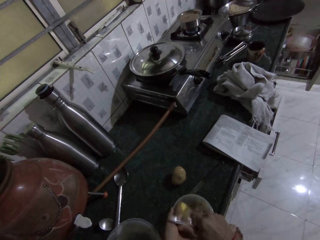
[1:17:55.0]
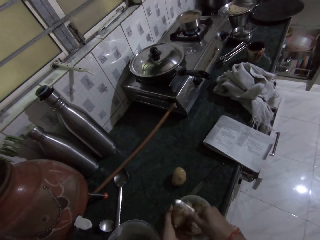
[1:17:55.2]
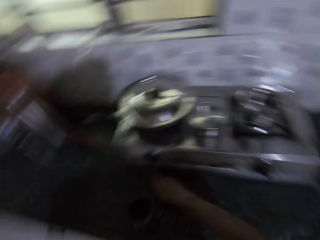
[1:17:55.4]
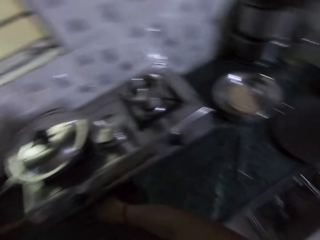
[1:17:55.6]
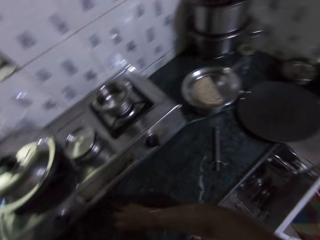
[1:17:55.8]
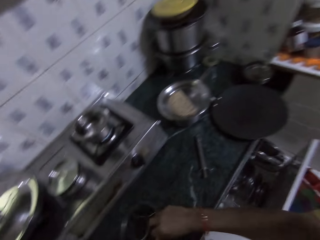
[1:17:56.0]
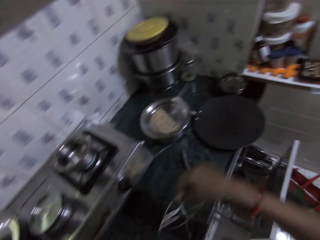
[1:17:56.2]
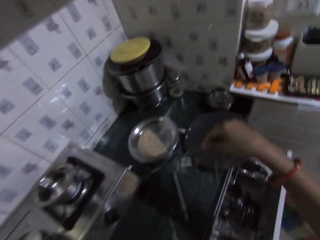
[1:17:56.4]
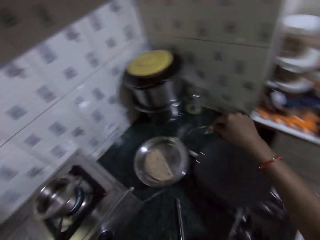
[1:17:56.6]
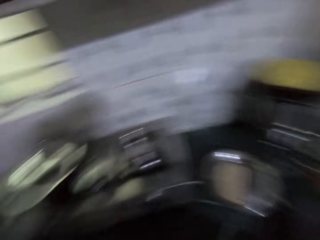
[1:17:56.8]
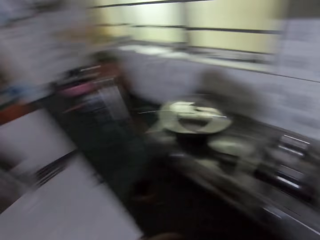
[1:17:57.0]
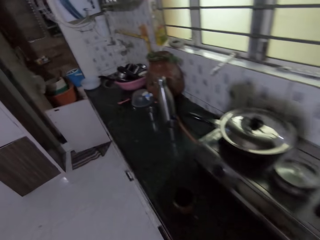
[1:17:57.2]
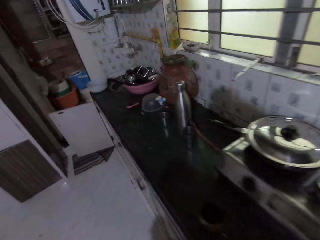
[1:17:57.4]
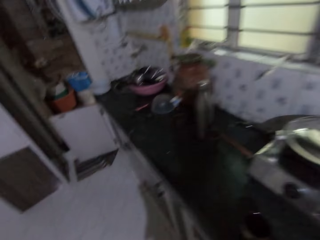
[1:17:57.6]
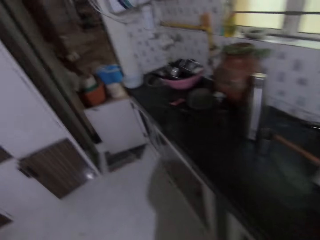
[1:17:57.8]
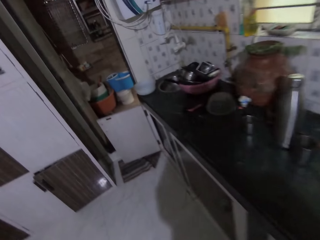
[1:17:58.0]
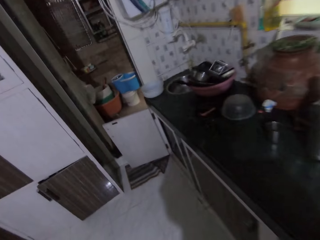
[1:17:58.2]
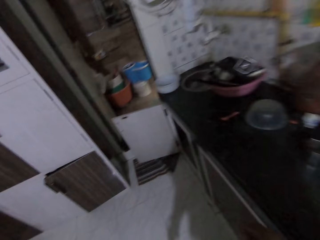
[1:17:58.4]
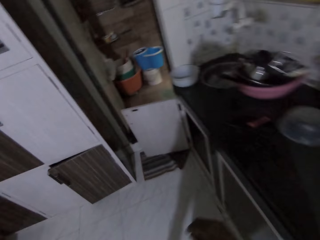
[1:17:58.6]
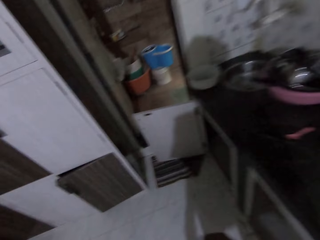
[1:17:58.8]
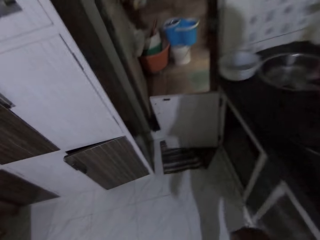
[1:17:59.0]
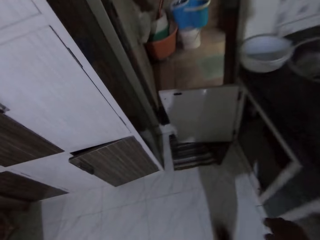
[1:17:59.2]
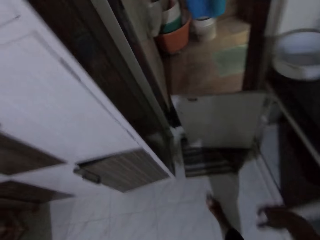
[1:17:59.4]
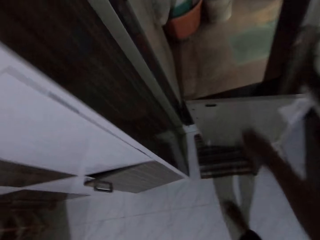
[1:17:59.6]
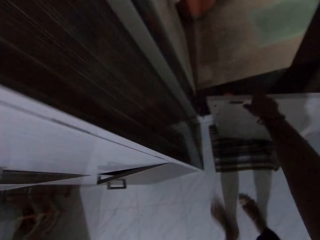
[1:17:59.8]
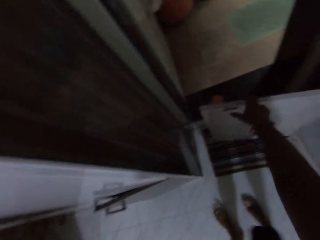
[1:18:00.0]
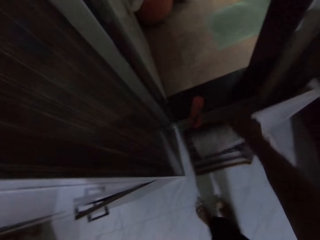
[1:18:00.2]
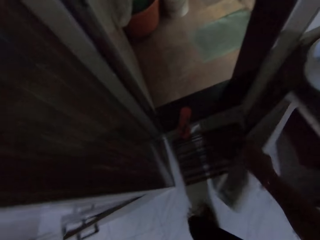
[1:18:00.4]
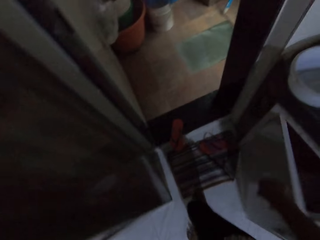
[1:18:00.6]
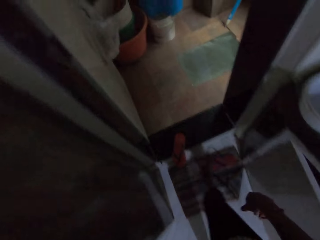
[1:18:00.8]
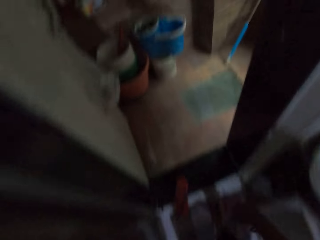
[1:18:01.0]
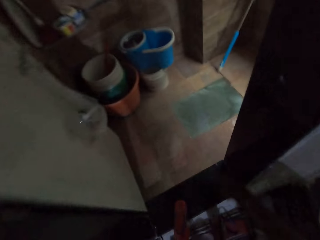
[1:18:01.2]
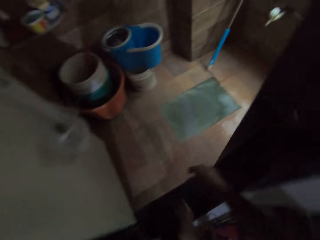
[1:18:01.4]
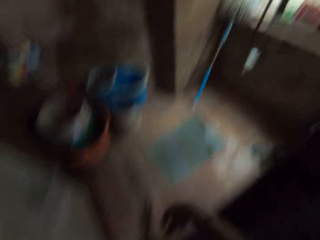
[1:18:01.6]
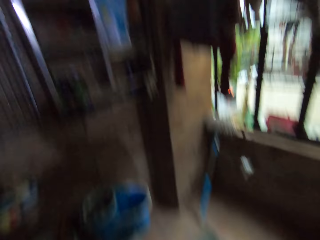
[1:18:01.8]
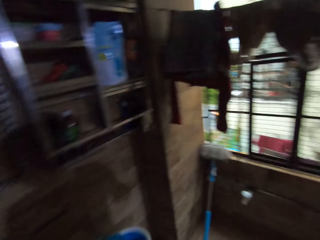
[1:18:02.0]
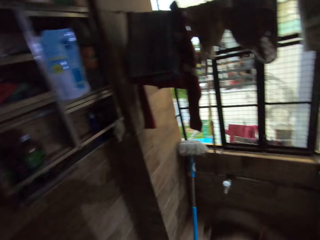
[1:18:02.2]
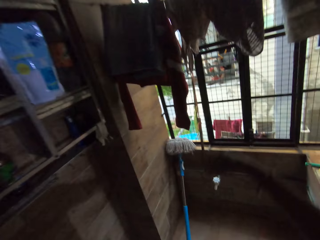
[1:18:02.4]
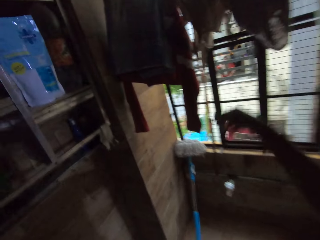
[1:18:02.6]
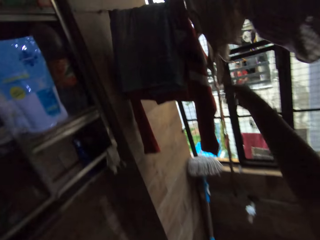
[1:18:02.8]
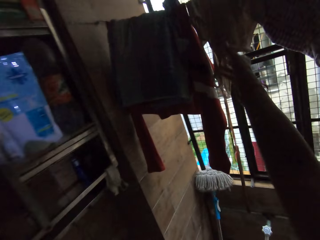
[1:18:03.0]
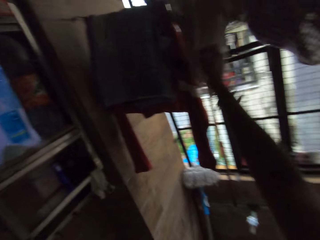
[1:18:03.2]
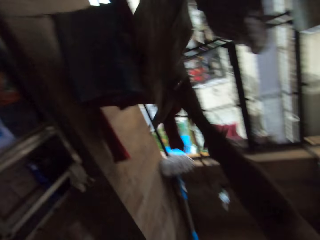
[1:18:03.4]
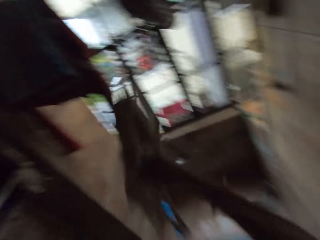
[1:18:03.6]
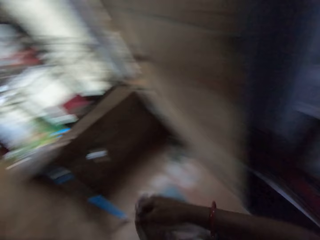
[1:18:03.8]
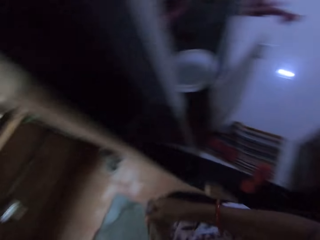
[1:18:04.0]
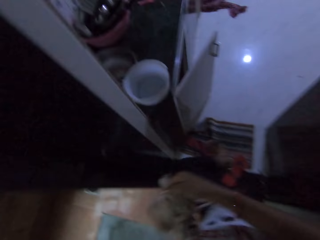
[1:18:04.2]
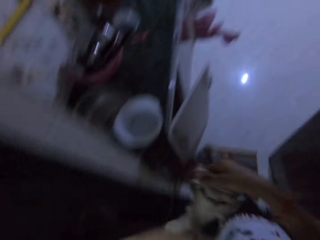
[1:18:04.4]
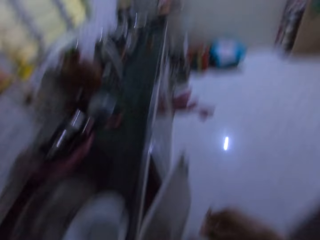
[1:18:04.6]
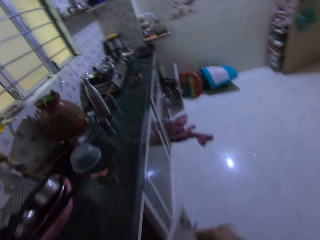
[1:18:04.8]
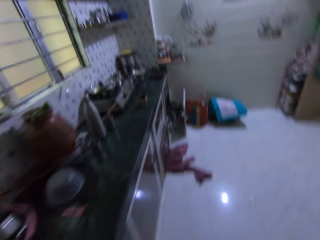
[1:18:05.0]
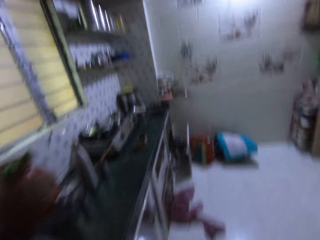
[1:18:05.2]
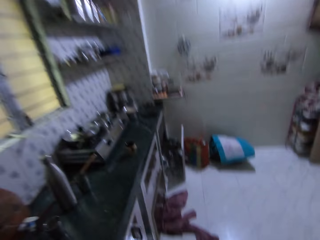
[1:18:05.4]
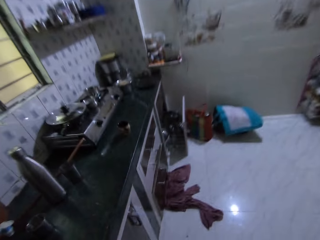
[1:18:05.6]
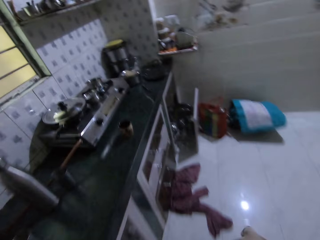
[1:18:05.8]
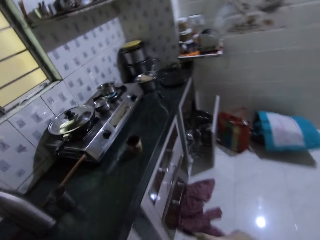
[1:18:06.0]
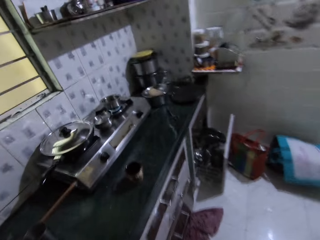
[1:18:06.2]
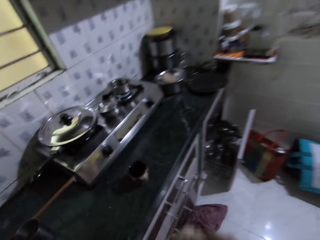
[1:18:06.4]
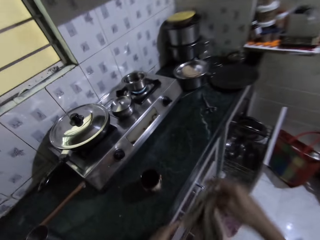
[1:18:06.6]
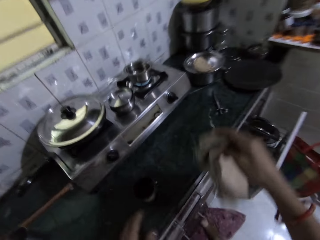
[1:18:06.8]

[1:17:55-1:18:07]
The camera wearer places a pot cover or sieve on the table with her right hand. She walks towards a room near the kitchen. She walks in the kitchen. She picks a piece of rag from a hanger in the room with her right hand. She opens the door, walks in the bathroom, and picks a napkin from the clothesline. She walks in the kitchen.

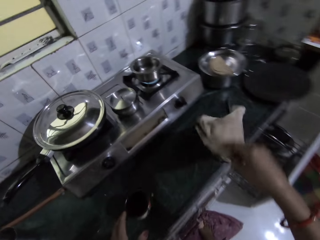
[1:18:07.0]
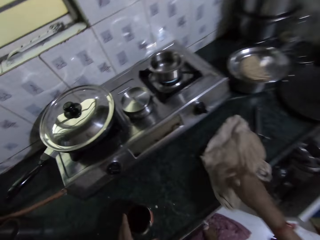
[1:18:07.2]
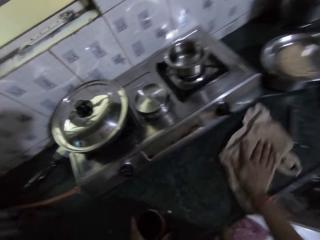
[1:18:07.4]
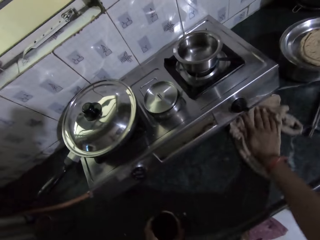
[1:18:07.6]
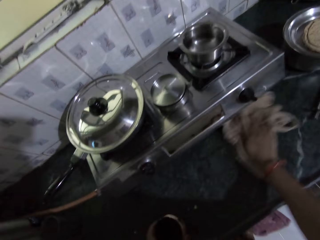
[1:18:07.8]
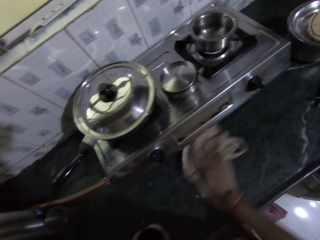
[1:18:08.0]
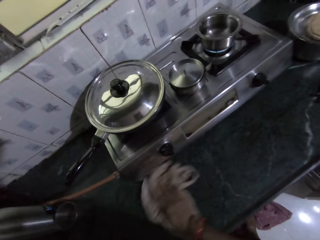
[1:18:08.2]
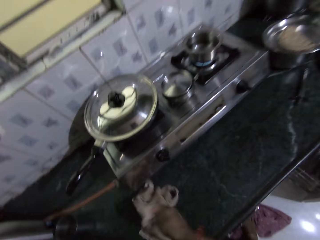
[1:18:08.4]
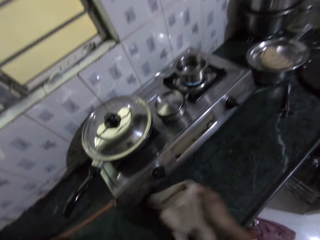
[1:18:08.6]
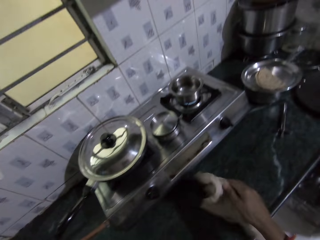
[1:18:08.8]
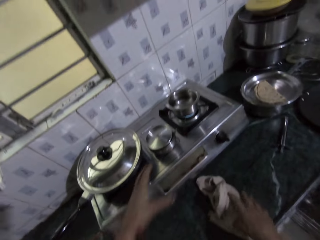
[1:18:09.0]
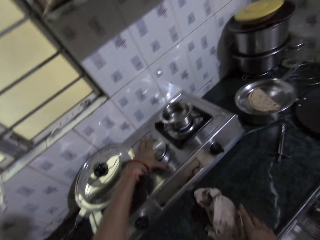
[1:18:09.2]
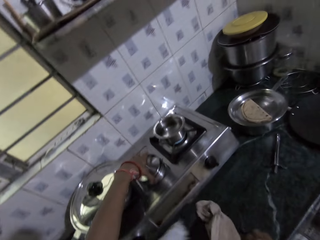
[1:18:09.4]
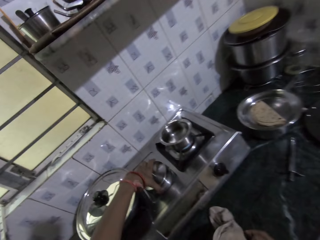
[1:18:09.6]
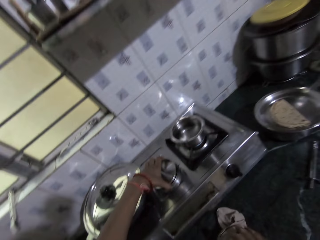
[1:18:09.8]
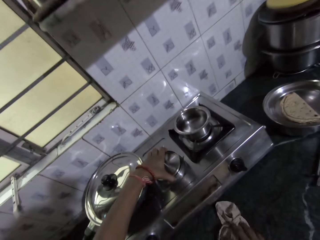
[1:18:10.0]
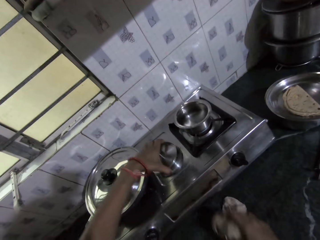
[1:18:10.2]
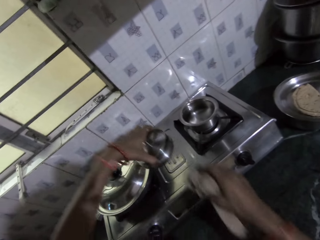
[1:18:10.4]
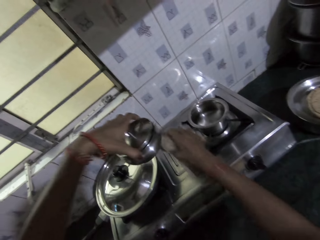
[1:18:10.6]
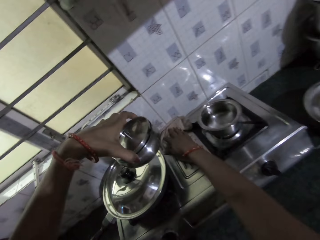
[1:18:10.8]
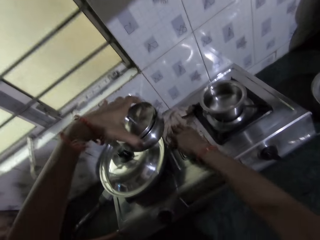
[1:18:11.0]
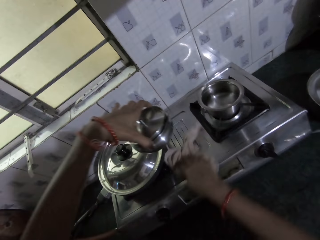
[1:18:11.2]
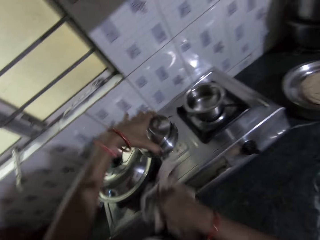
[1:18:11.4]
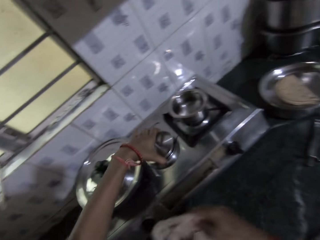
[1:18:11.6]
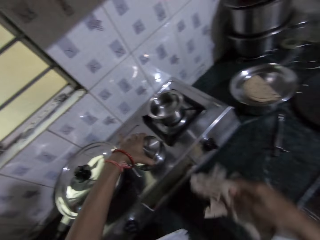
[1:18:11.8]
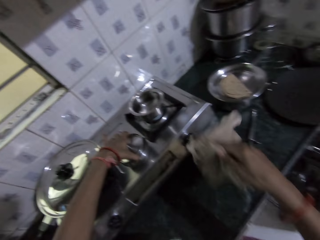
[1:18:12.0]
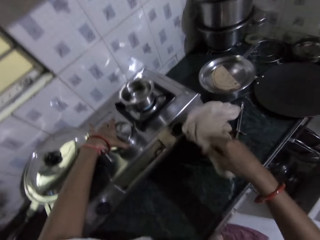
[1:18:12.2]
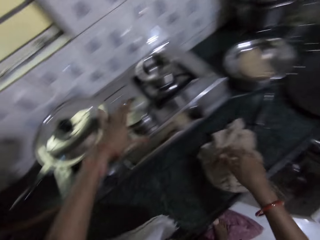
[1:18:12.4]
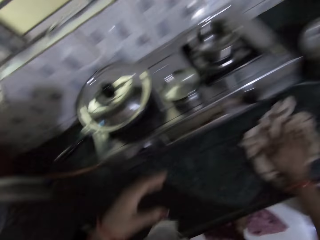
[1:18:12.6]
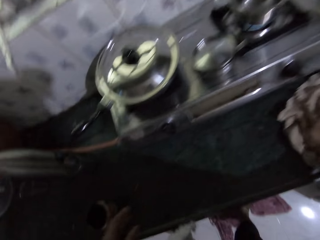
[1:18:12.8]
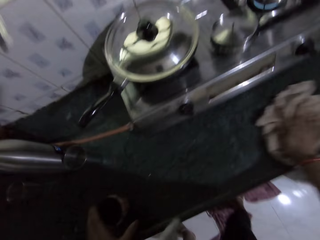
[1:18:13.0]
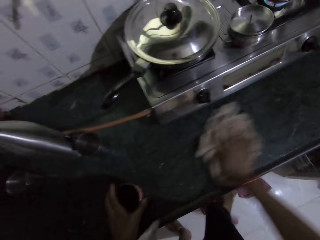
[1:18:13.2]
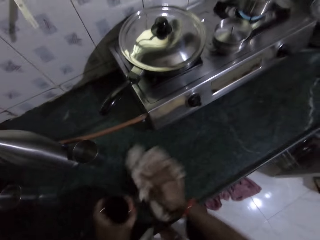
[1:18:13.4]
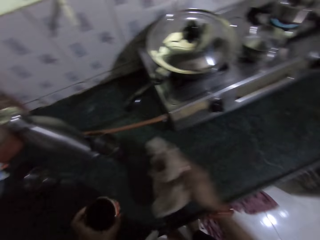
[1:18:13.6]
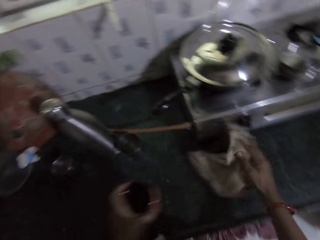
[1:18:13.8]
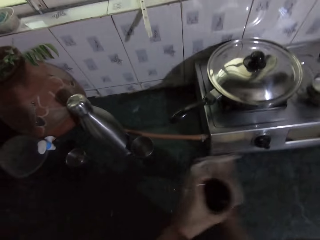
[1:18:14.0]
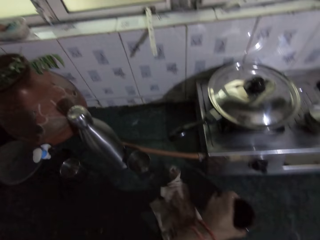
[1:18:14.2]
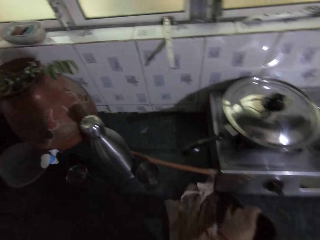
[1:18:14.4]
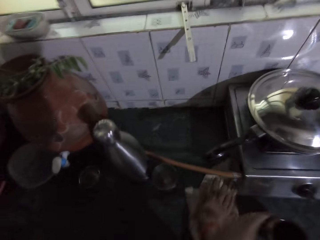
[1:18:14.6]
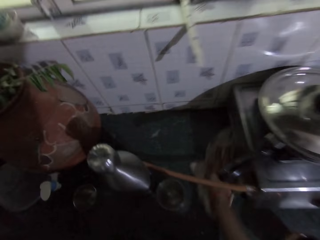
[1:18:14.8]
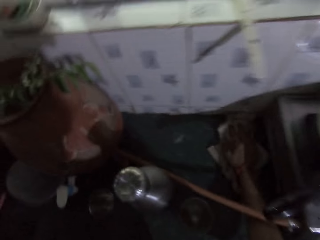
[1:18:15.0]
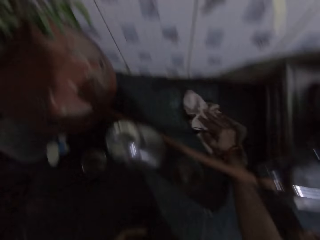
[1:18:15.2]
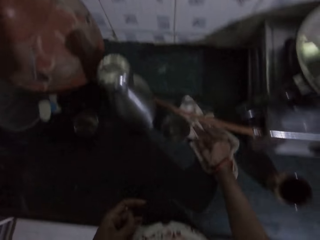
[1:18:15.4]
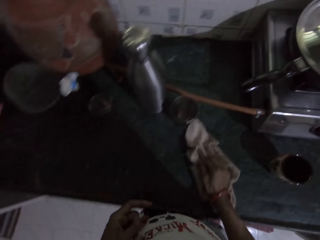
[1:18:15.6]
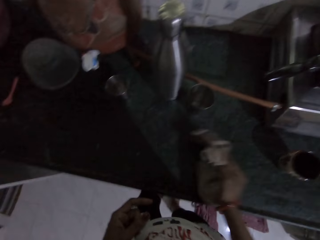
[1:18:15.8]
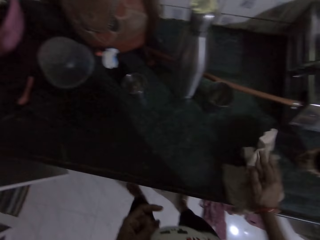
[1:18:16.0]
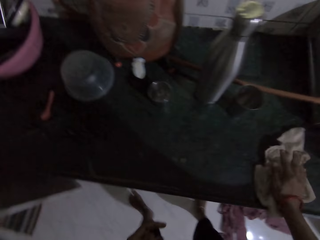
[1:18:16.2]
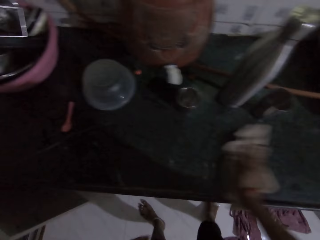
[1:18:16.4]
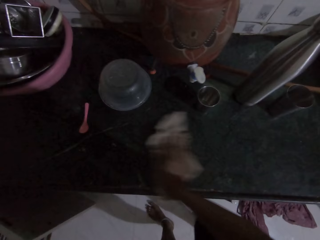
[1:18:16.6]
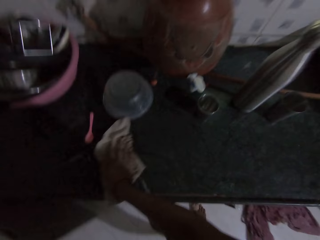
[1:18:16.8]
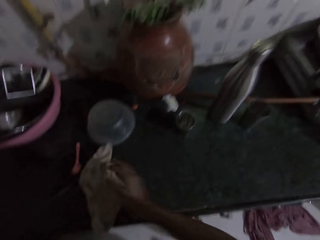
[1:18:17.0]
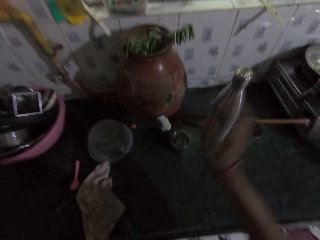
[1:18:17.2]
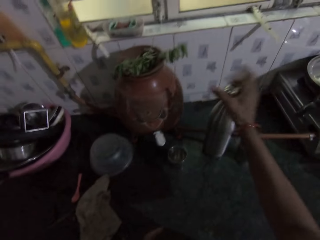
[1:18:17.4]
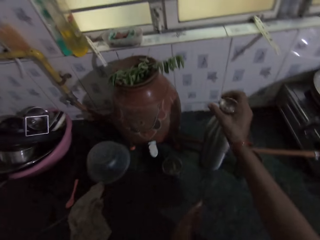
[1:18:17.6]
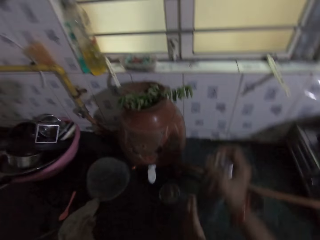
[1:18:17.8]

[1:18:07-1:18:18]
The camera wearer cleans the table with the rag in her right hand. She picks a mug cup on the table with her left hand. She raises a bowl on a gas cooker on the table with her left hand. She cleans the gas cooker with the rag in her right hand. She places the bowl in her left hand on the gas cooker. She cleans the table with the rag in her right hand. She raises the mug cup on the table with her left hand. She cleans the table with the rag in her right hand. She places the mug cup on the table with her left hand. She cleans the table with the rag in her right hand. She picks a flask from the table with her right hand.
